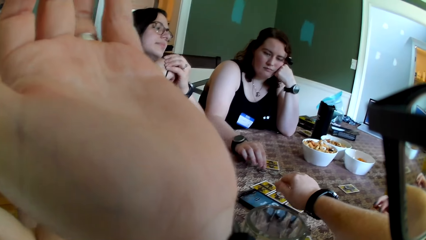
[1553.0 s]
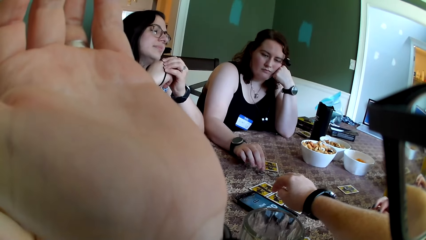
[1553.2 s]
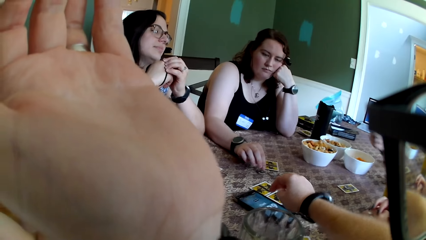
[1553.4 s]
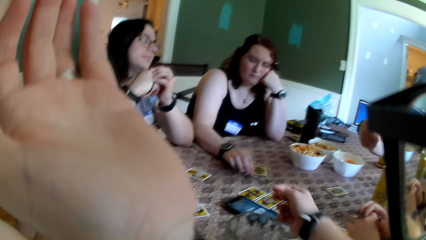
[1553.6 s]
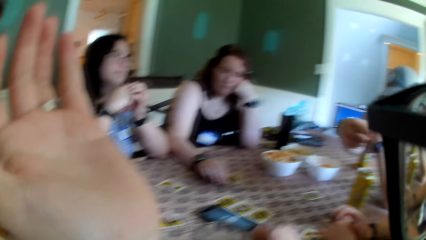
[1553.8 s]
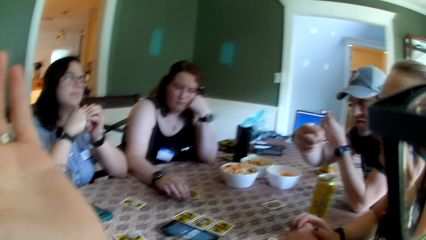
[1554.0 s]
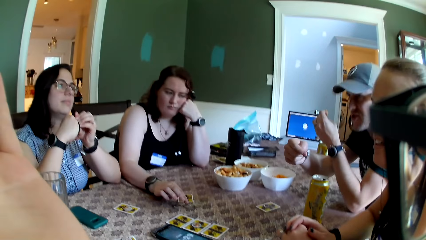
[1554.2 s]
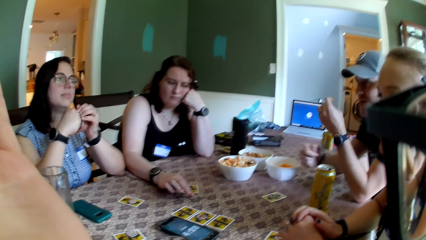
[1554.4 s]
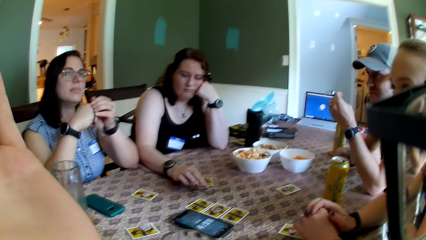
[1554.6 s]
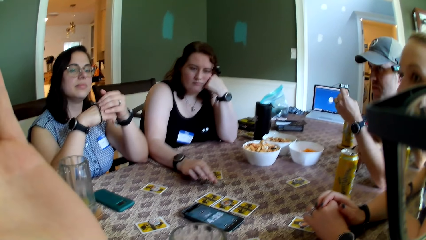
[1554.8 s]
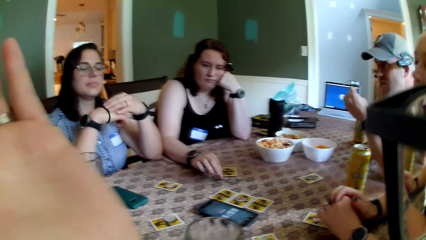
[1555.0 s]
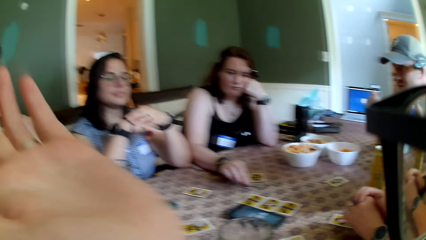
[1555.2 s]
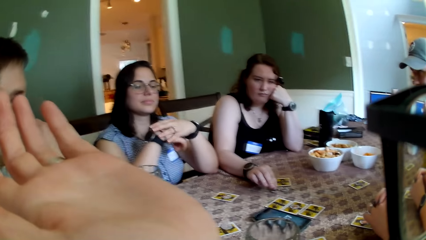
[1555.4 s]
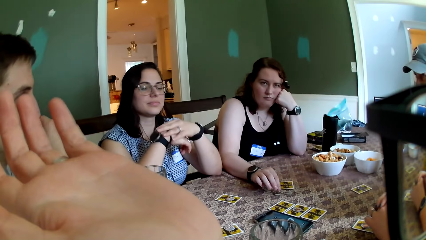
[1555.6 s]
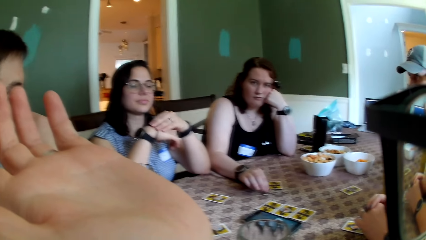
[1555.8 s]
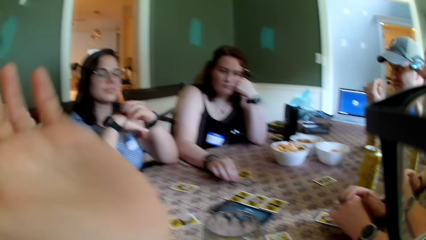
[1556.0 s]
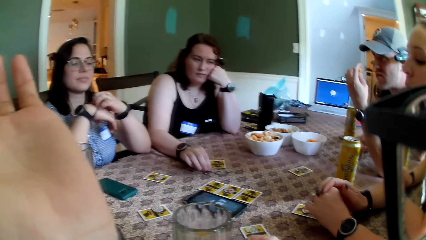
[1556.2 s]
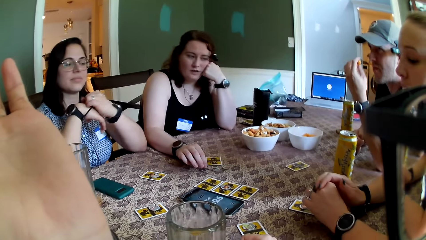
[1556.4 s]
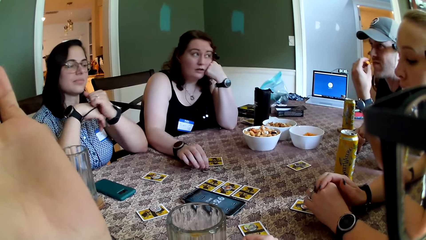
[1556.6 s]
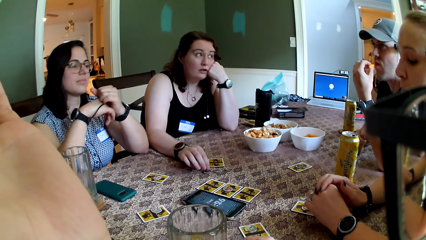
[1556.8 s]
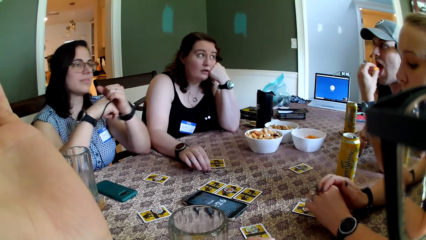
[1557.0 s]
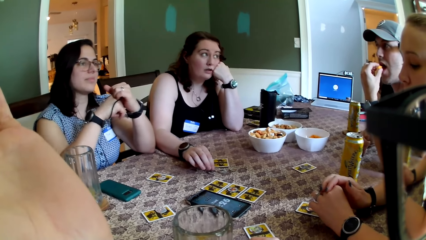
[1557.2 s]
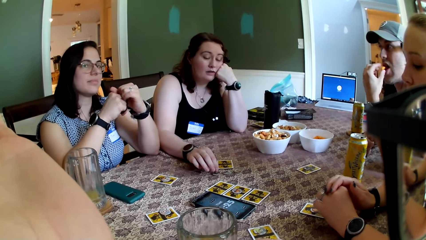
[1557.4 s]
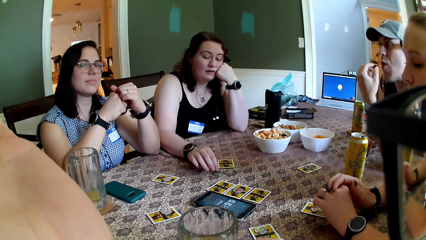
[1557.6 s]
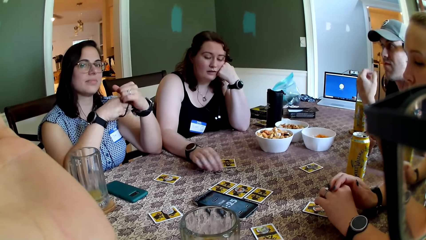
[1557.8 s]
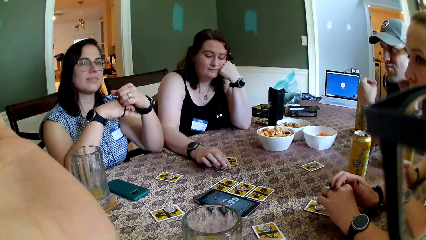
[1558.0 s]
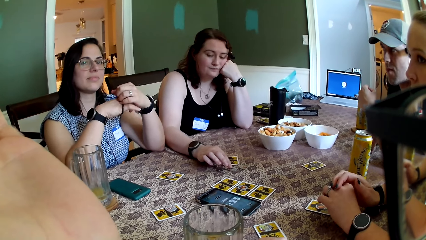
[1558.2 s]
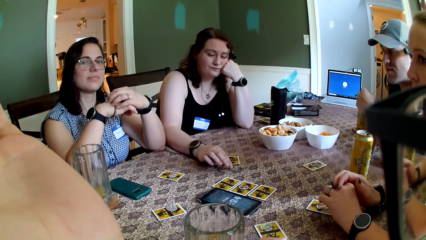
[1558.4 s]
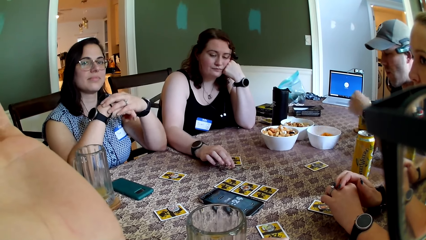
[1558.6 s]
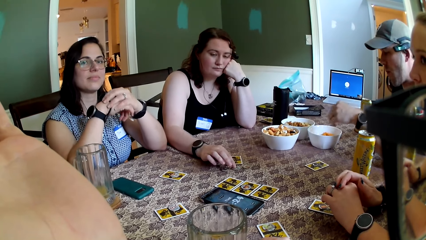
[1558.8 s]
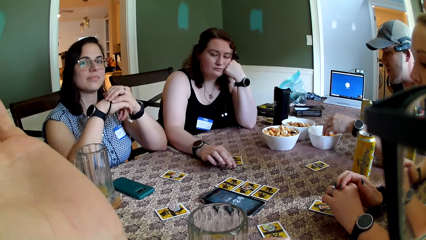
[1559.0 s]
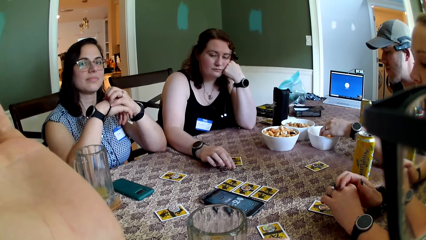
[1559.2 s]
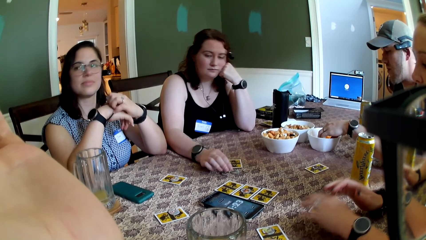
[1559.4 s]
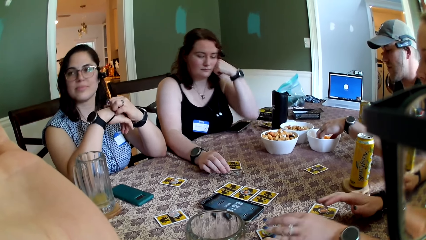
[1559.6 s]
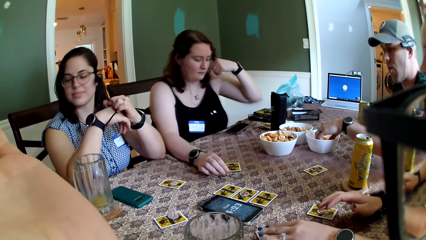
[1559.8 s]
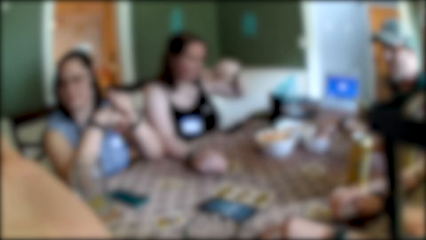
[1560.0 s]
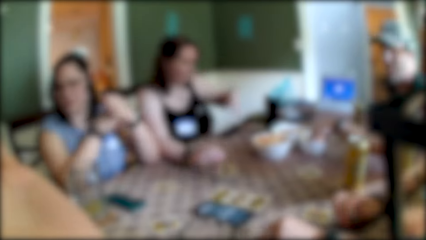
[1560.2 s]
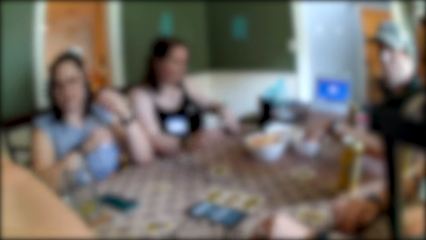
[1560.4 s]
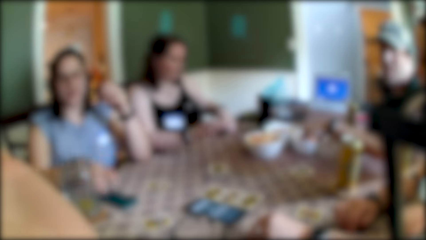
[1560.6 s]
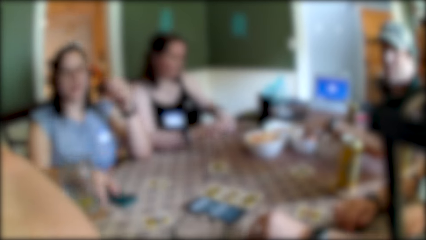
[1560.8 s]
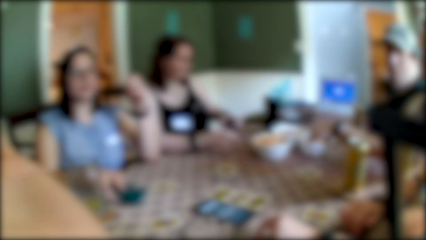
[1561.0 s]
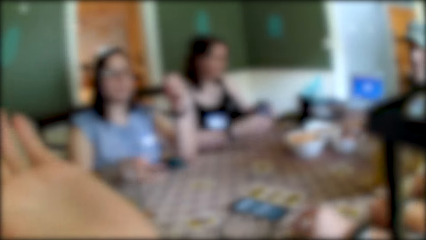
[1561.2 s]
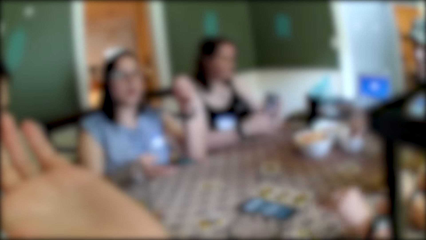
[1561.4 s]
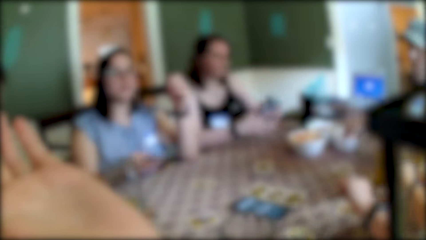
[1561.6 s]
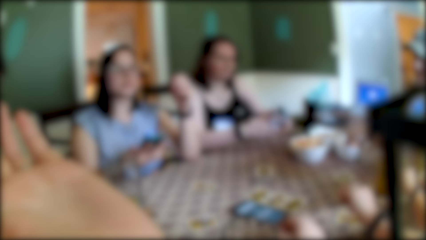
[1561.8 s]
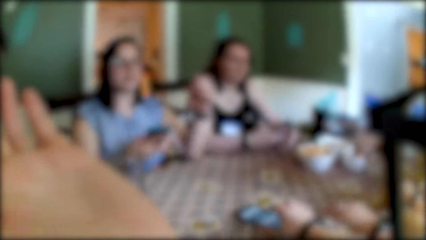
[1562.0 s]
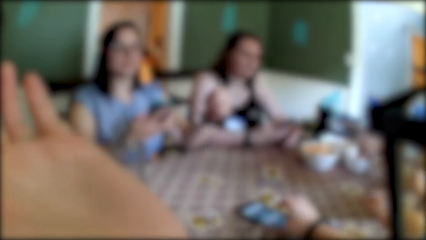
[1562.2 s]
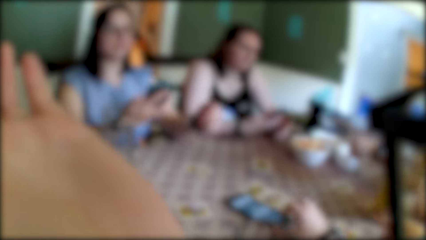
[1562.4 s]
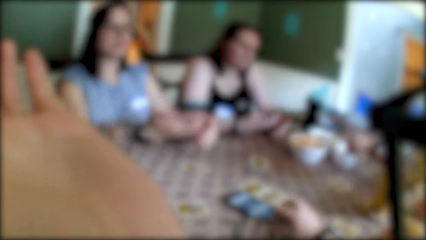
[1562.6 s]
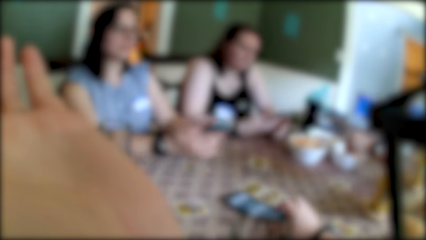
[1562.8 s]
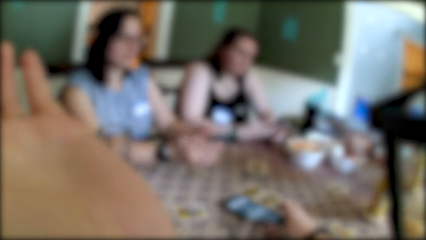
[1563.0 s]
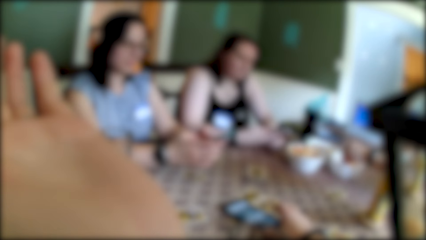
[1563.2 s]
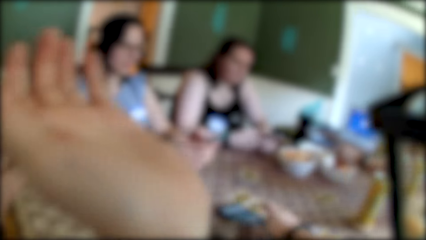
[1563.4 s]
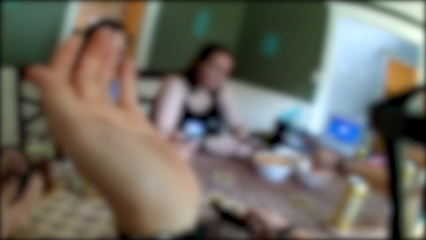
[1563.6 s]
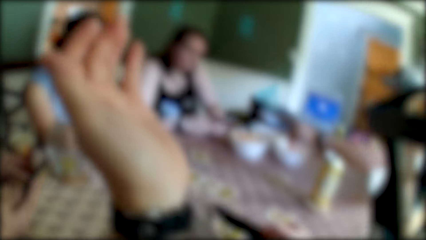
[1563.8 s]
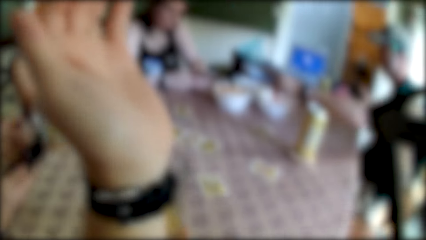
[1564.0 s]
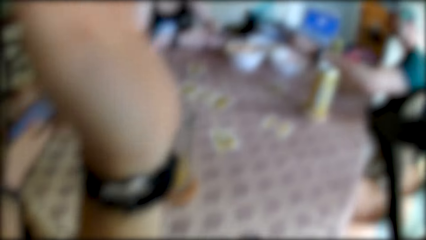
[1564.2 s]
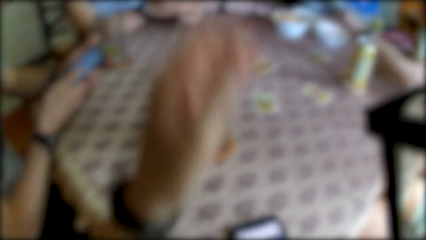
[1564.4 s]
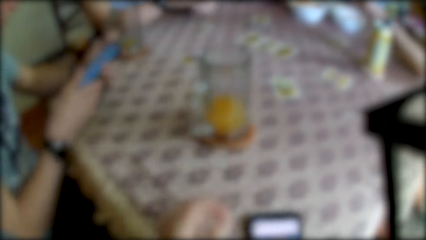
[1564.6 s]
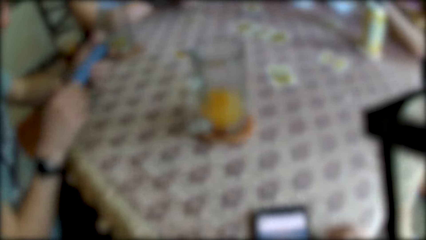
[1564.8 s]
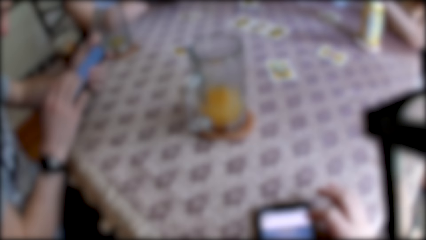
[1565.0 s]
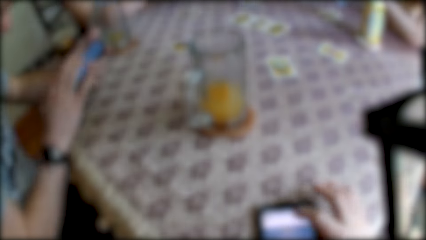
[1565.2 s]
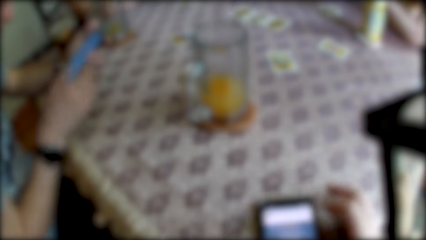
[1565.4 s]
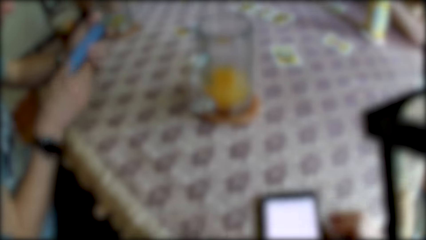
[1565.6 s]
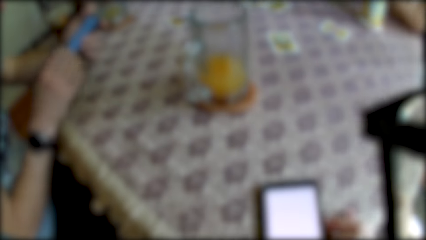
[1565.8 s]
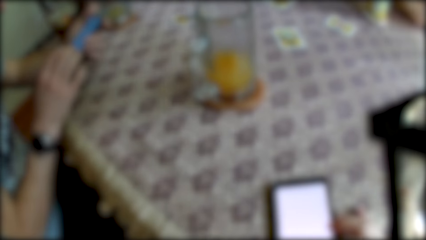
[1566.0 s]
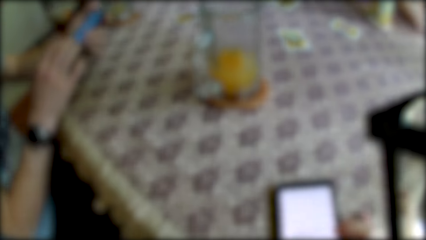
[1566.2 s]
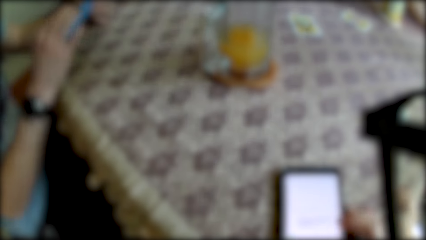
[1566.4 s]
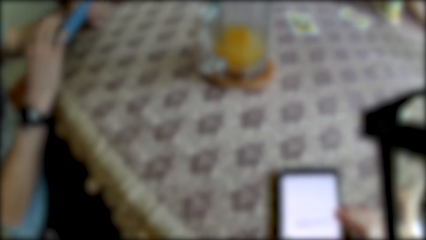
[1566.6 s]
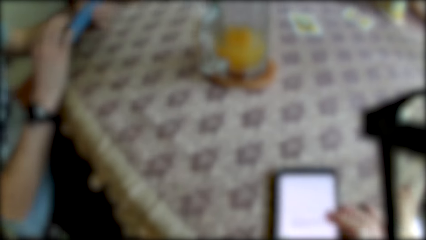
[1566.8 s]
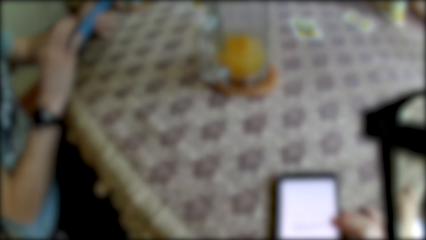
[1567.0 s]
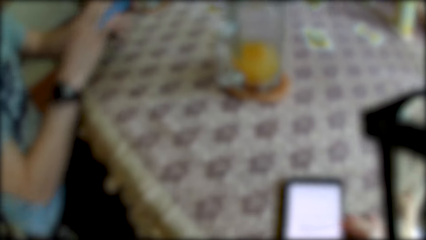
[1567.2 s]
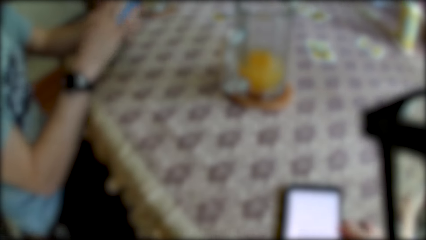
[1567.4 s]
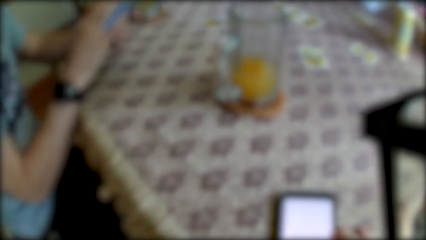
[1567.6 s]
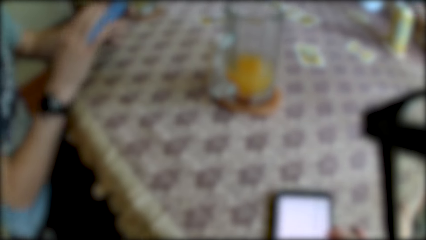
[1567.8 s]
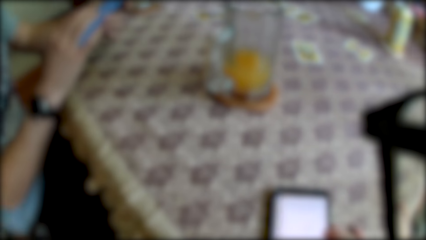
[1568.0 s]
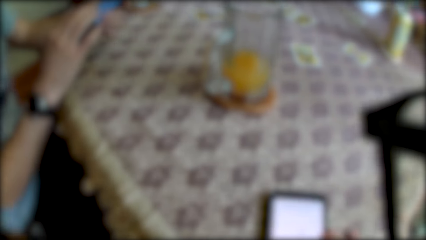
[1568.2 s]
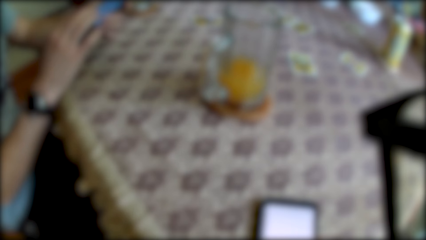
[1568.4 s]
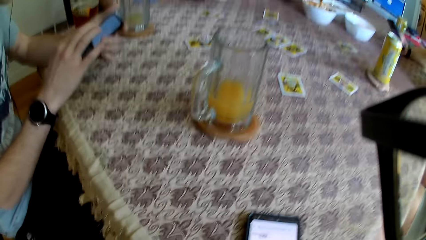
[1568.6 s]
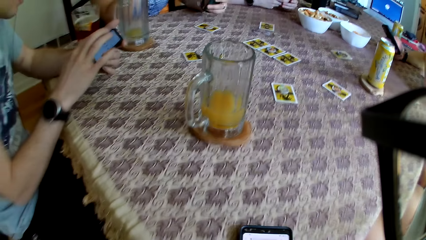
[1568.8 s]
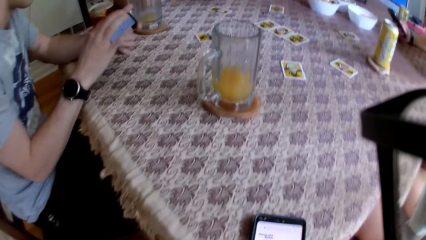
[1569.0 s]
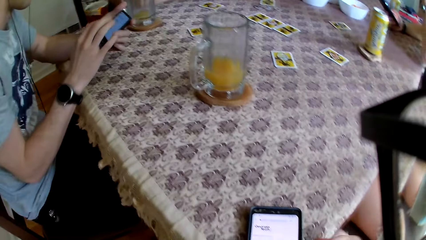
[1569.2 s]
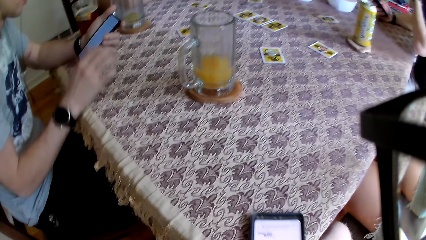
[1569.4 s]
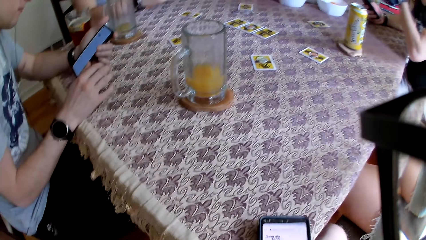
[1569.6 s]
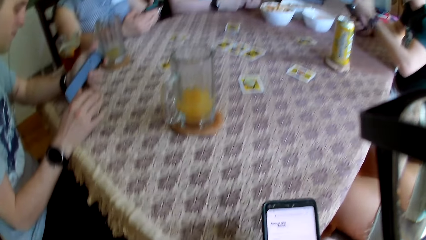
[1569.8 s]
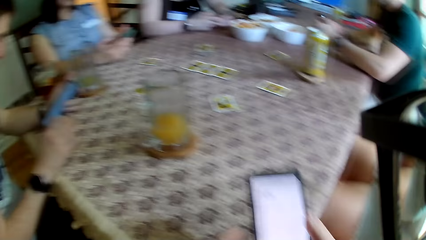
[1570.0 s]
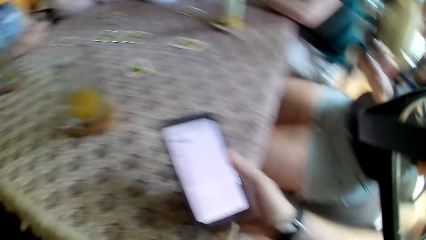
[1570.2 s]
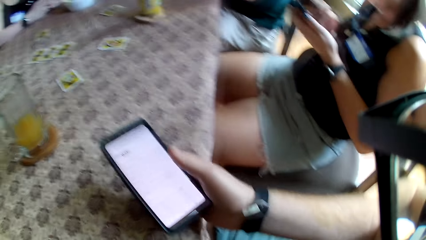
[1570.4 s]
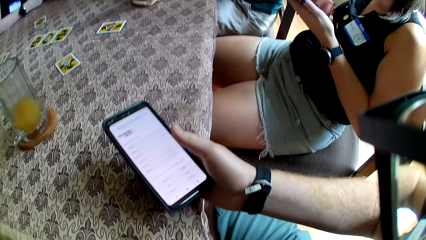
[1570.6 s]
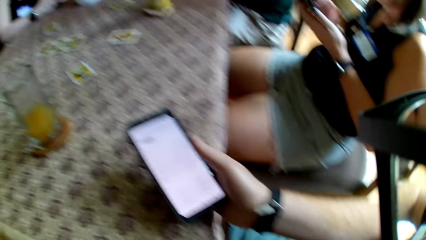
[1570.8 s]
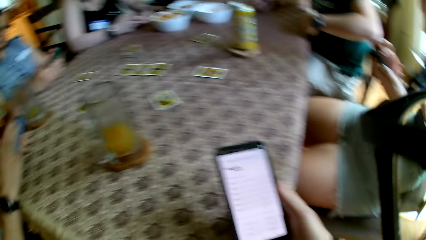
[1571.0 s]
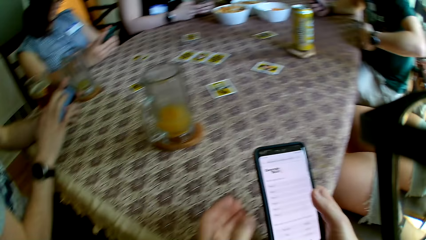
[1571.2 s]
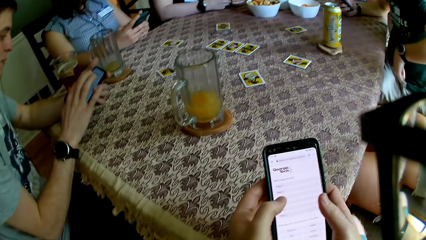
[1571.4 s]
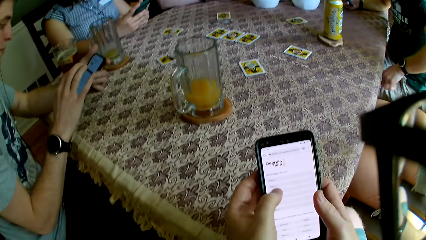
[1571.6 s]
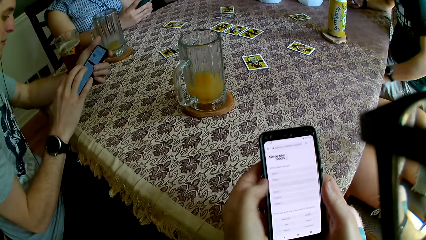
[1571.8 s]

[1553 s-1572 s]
The camera wearer looks around. A man puts a cheese puff in his left hand in his mouth. A woman stares at the camera wearer. The man picks a cheese puff from the bowl of cheese puffs on the table with his left hand. Another woman picks her phone from the table with both hands. The first woman picks a phone from the table with her right hand. The first woman uses the phone. The camera wearer picks his phone from the table with his right hand. He raises the hand and places the phone in his right hand on the table. Another man operates a phone in his left hand with his right hand. The camera wearer operates his phone on the table with his right hand. He picks the phone from the table with his right hand. A third woman operates a phone in her left hand with her right hand. The camera wearer operates the phone in his right hand with both hands.
